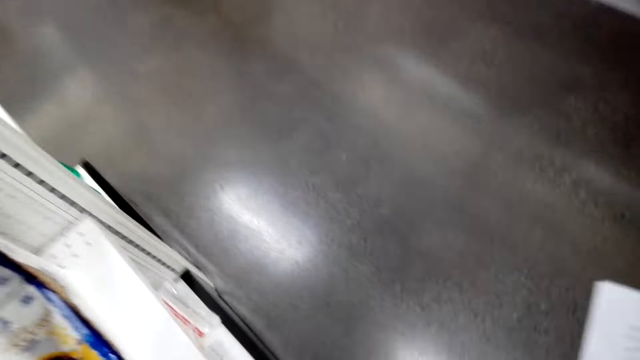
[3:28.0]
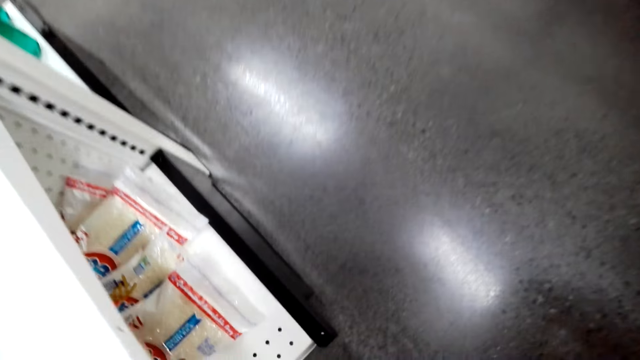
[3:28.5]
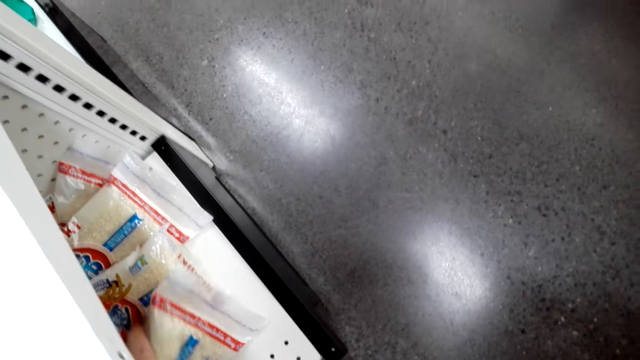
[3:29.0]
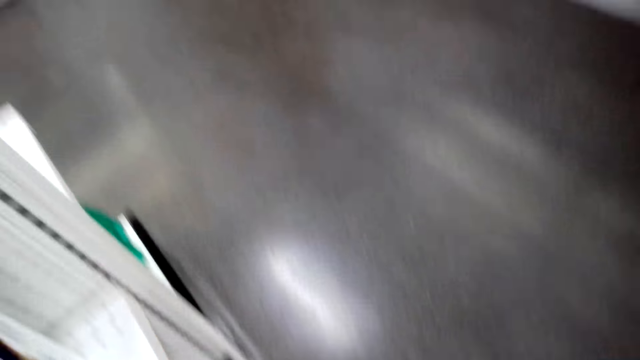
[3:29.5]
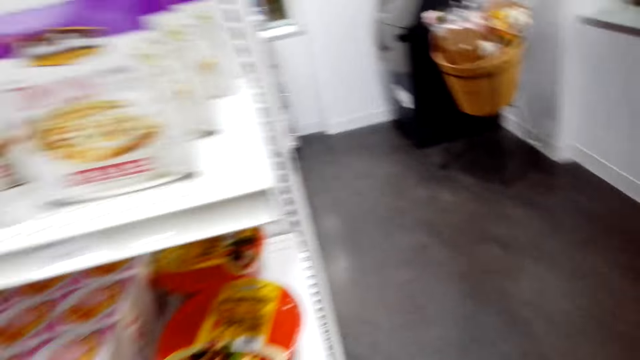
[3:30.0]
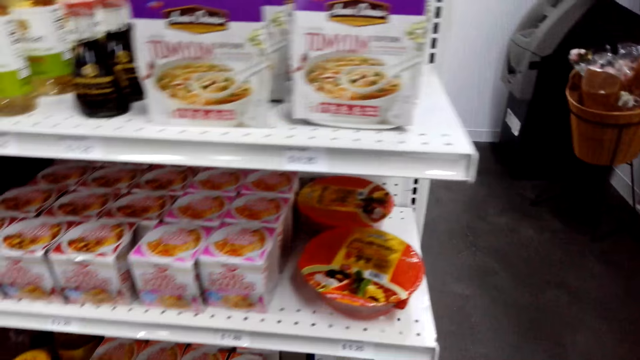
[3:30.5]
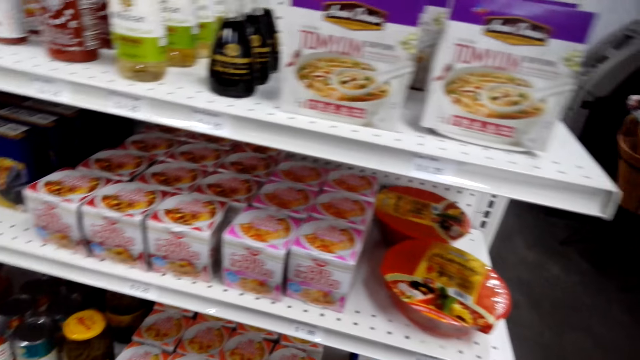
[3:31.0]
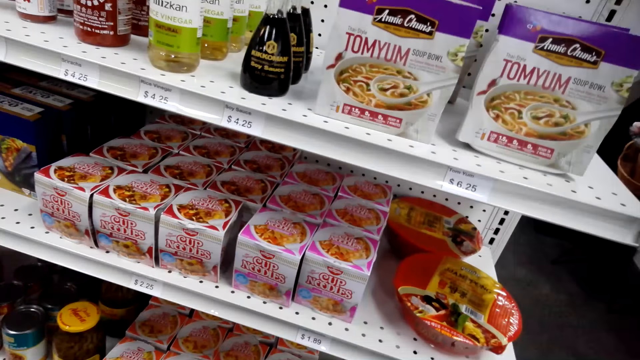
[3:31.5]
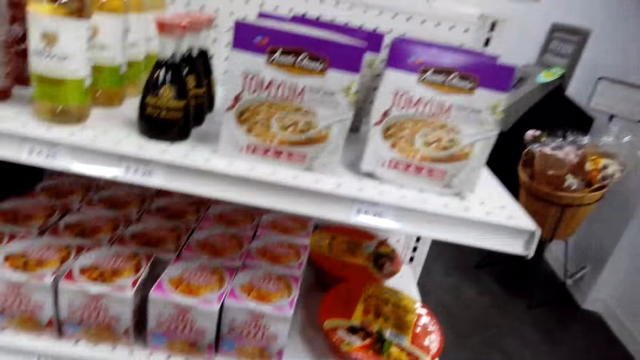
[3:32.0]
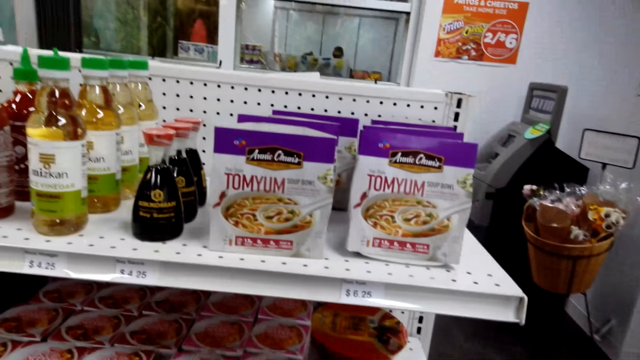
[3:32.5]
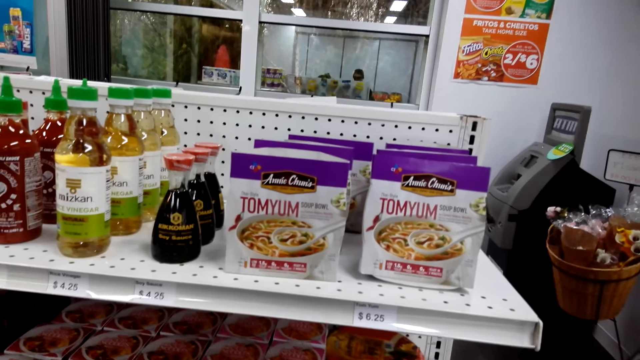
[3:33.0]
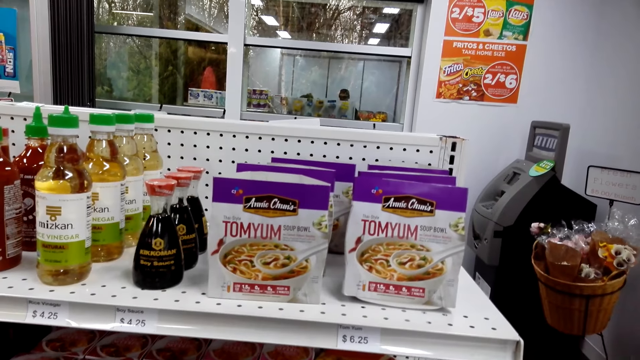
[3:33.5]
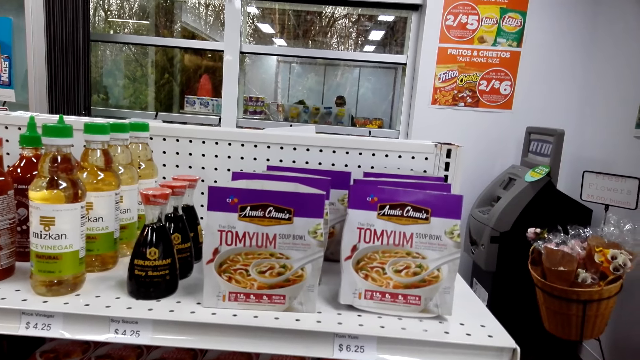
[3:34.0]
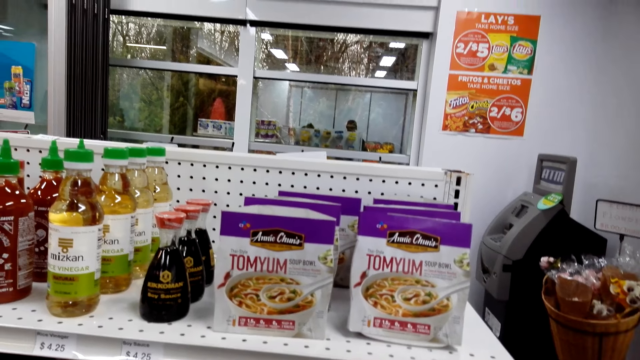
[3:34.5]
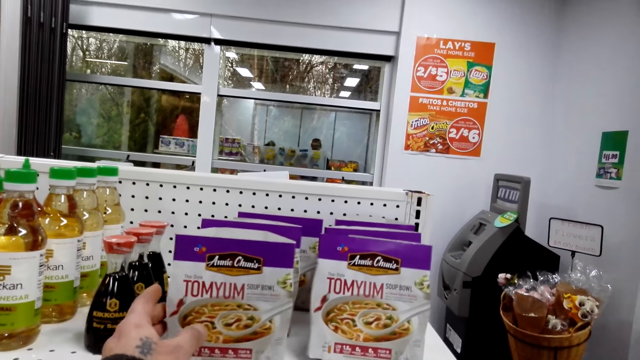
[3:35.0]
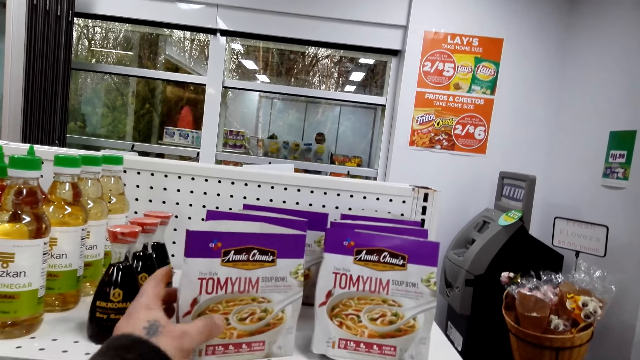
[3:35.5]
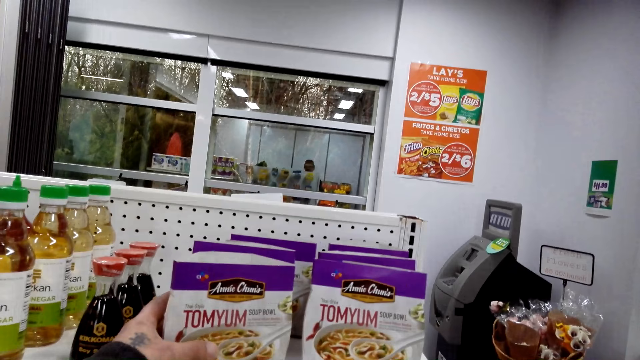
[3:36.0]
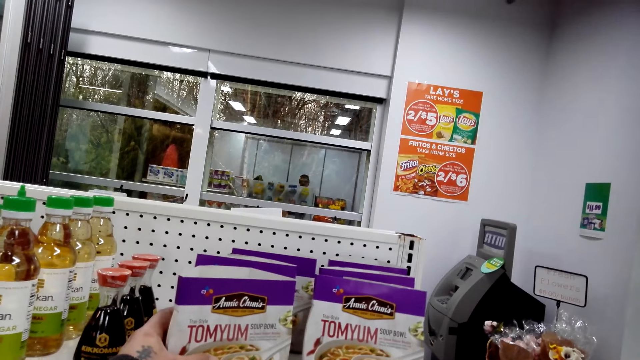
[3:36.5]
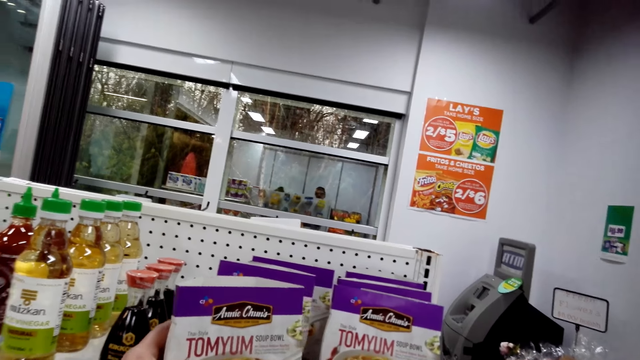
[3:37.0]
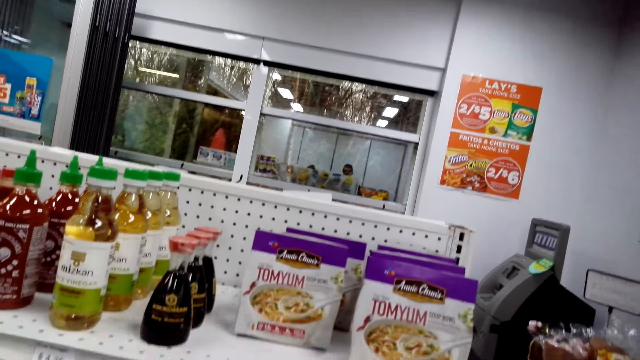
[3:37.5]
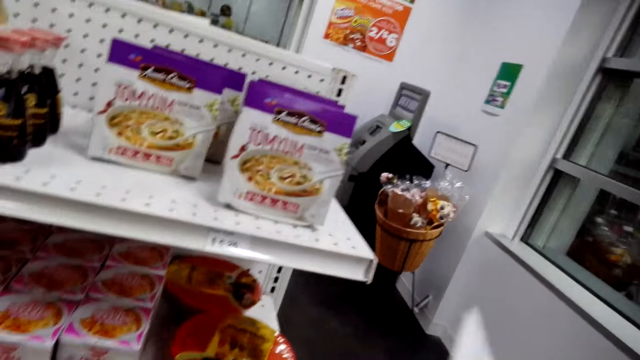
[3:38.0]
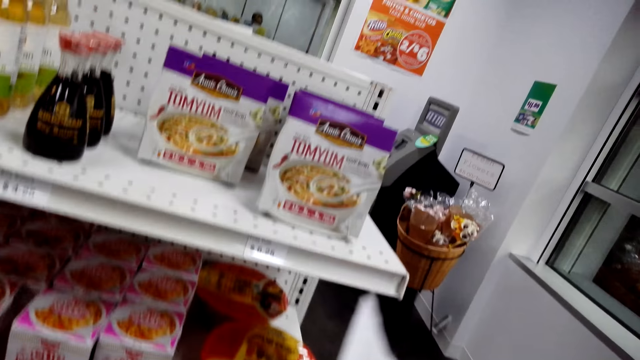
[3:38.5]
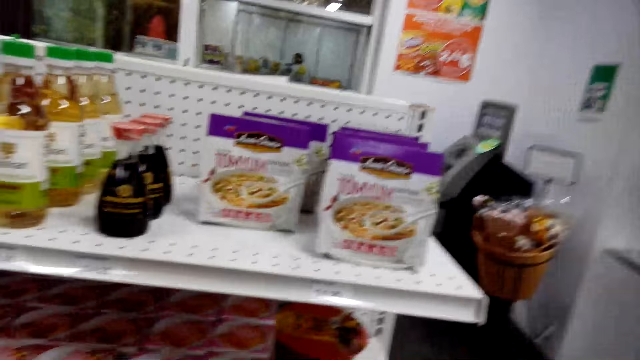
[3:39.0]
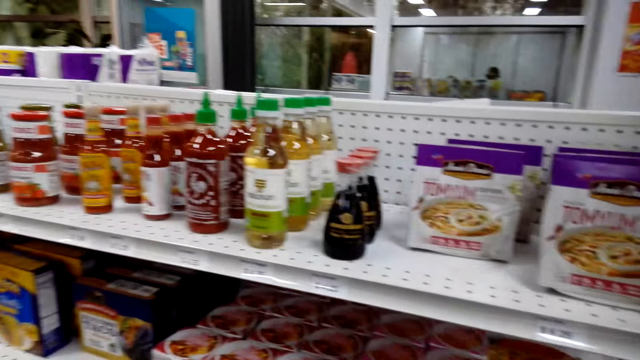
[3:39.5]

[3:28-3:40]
The camera wearer is picking a packet of something in the shelf.

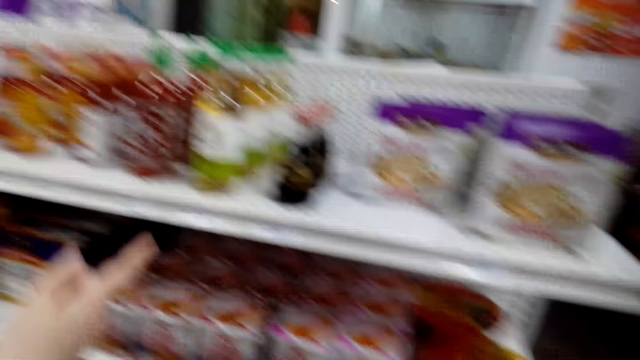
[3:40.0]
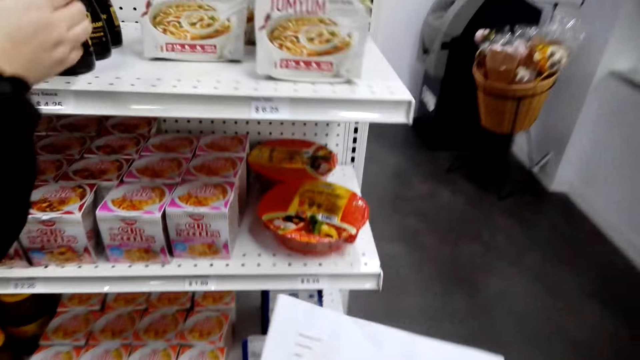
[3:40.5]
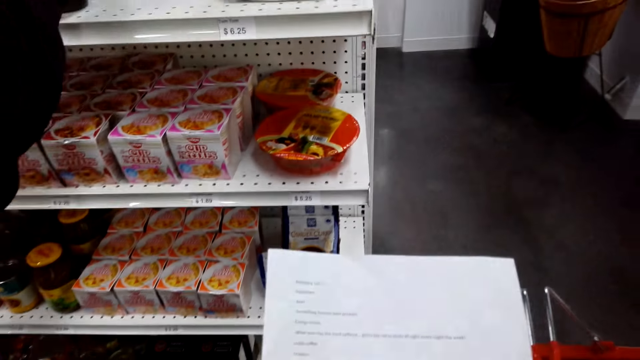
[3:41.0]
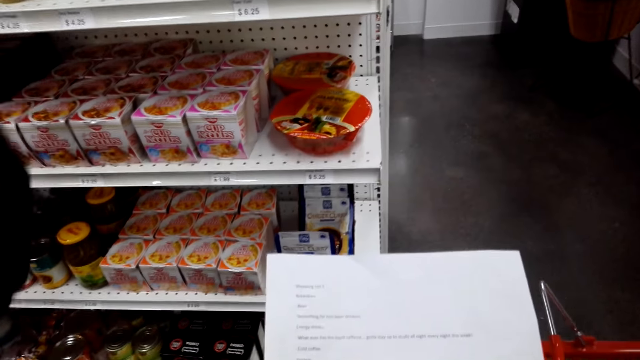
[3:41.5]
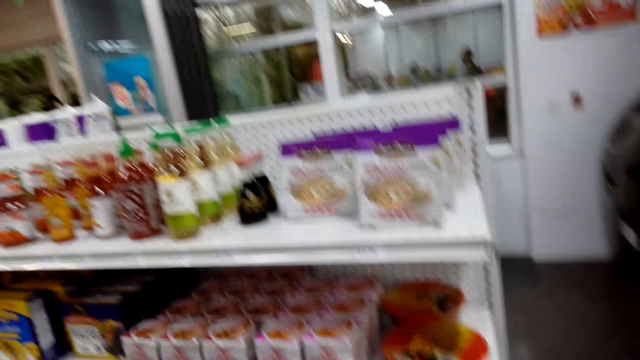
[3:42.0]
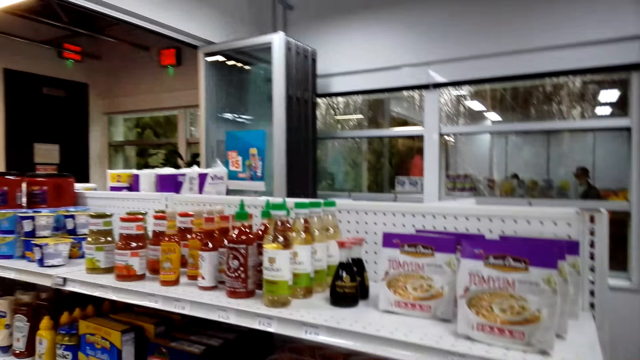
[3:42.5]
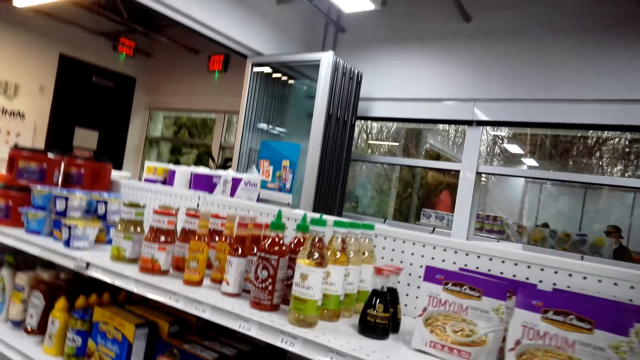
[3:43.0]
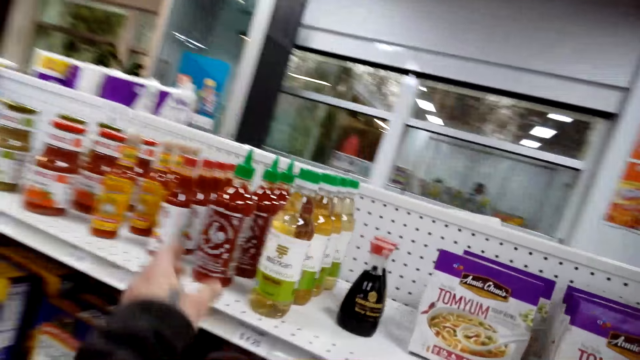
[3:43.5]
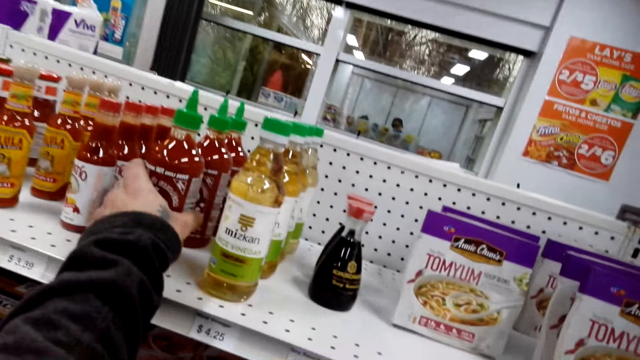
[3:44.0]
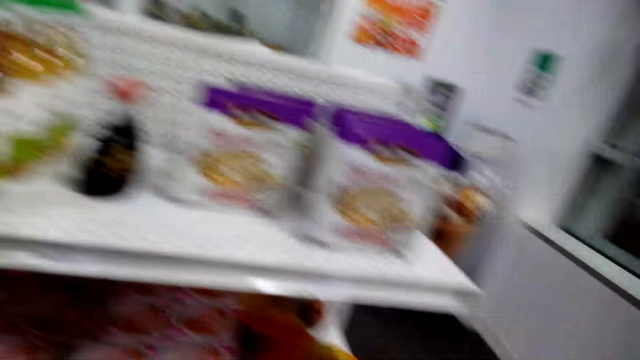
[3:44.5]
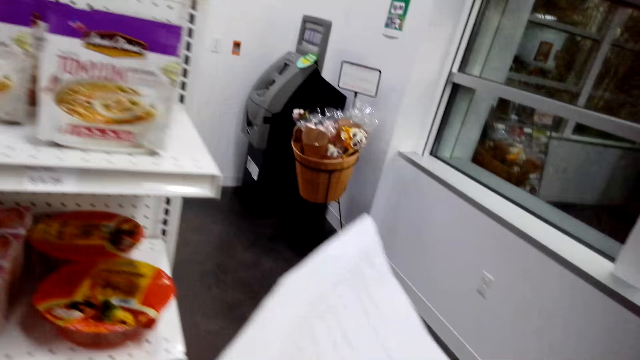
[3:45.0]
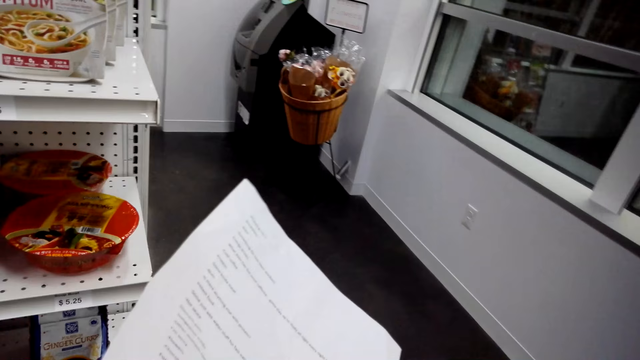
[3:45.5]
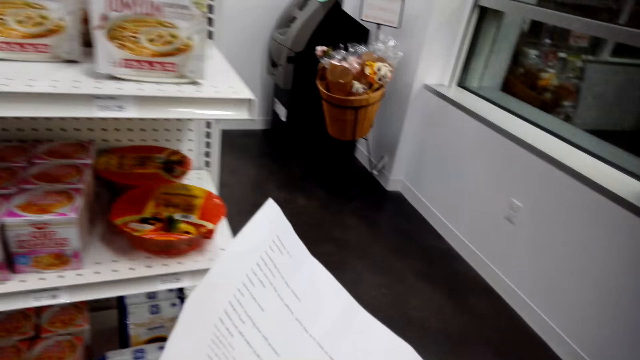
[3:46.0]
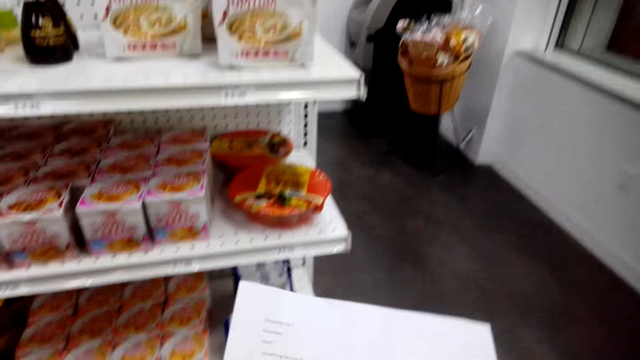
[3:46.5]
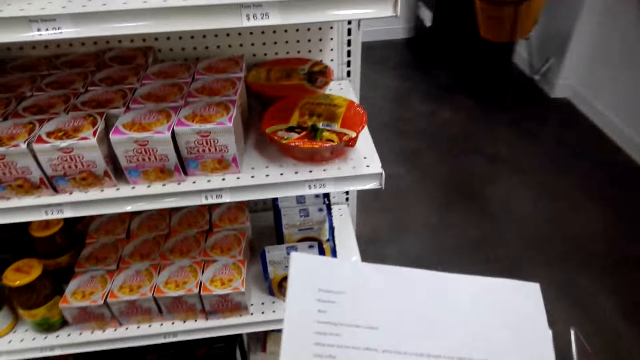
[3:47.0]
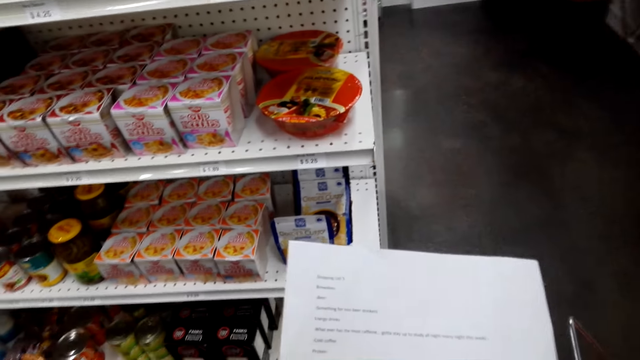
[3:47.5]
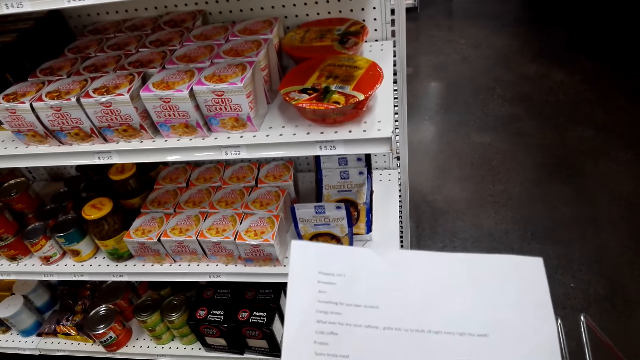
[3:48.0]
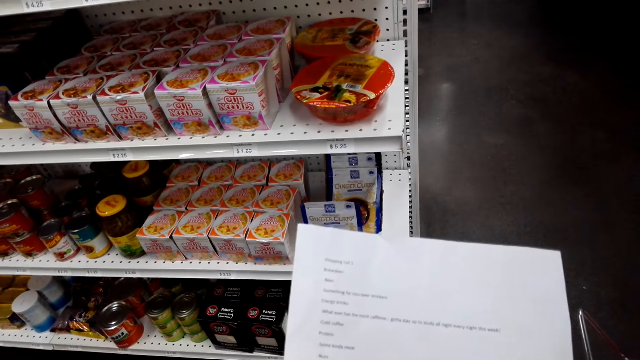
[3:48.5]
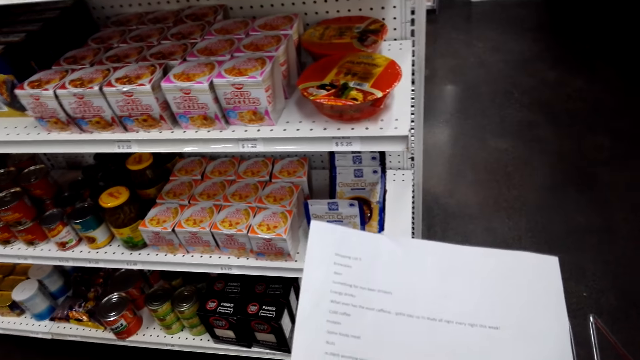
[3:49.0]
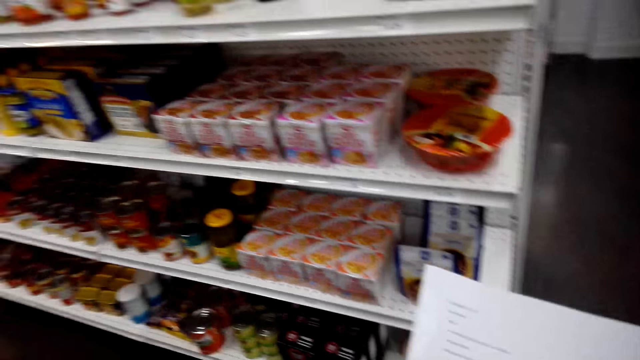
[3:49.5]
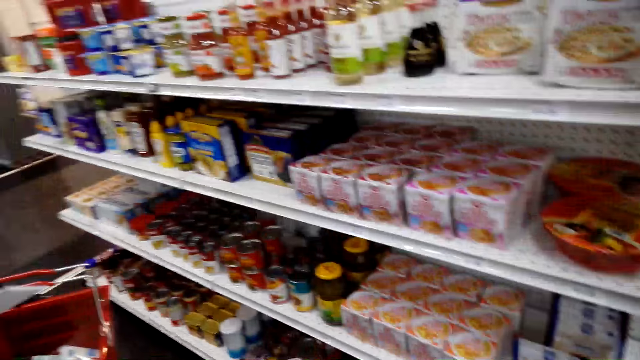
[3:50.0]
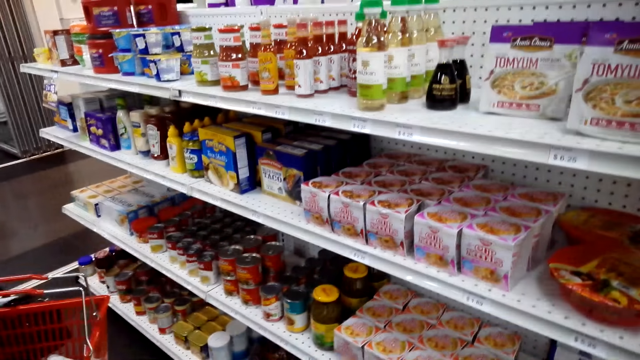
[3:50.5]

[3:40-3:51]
The camera wearer is picking sauce.
